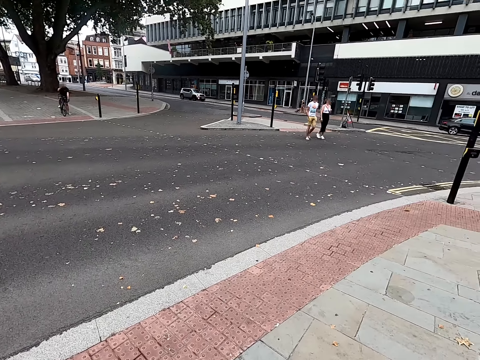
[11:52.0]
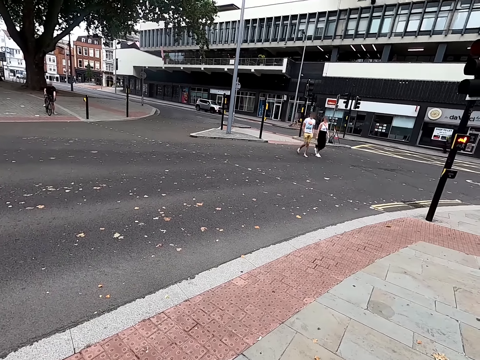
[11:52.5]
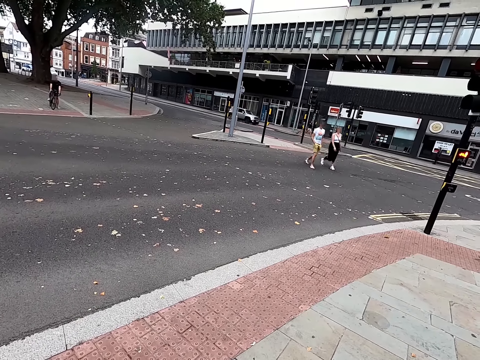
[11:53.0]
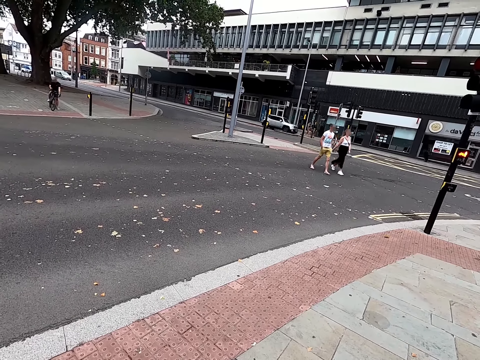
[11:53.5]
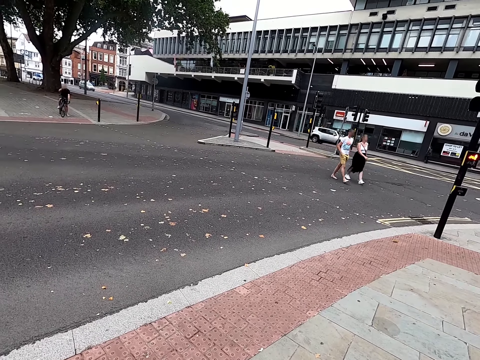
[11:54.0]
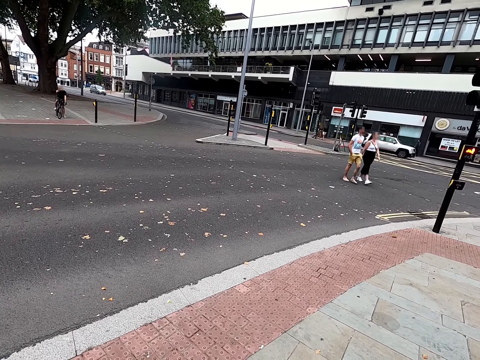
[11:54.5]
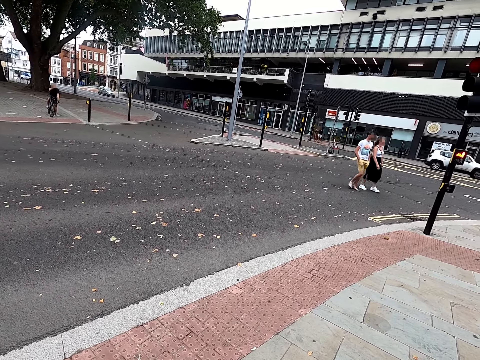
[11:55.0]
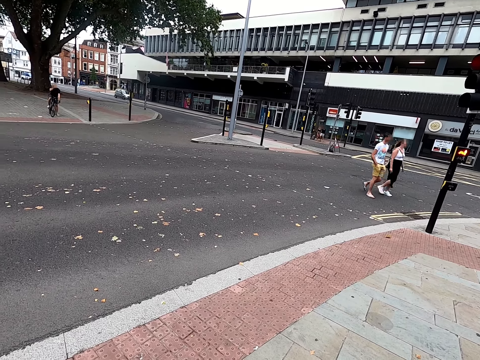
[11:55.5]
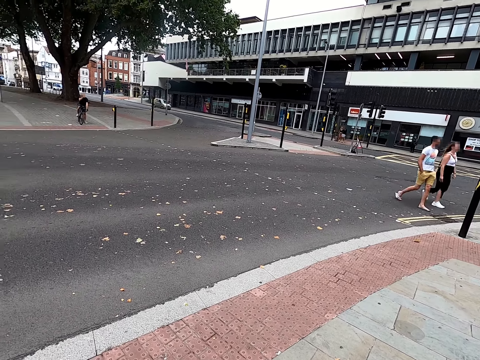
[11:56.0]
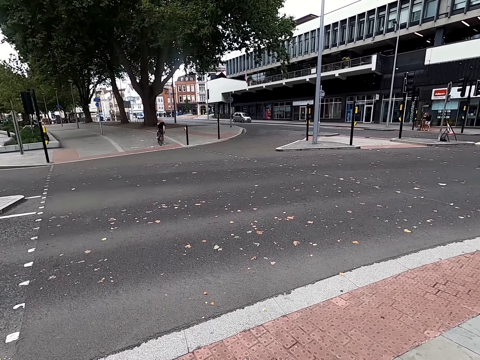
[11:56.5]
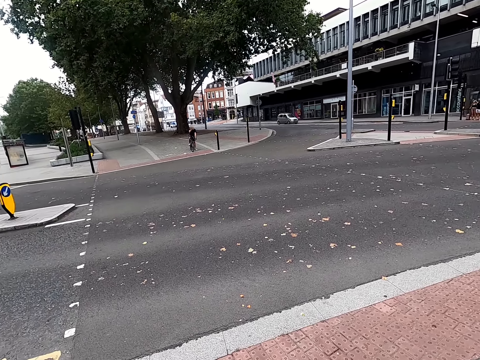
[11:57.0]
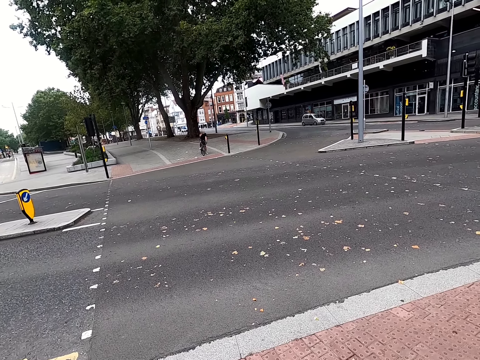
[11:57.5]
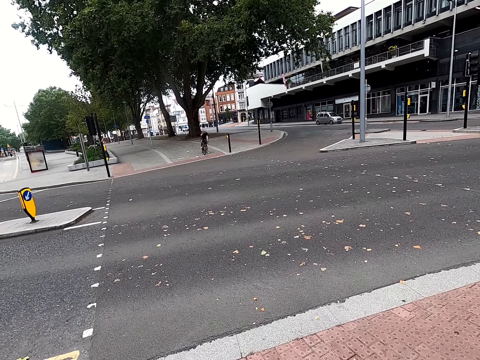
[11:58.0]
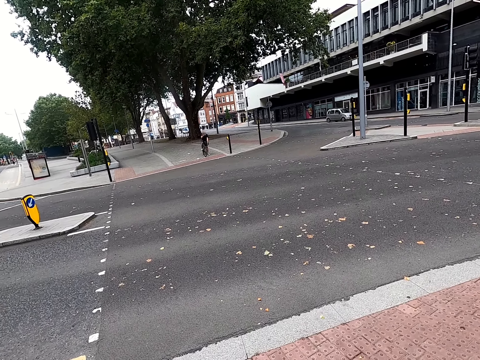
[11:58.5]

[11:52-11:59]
The camera wearer looks around. They look at the roads.

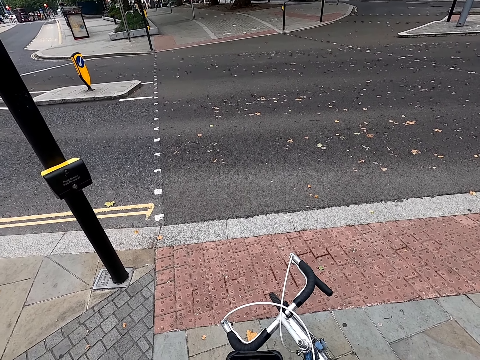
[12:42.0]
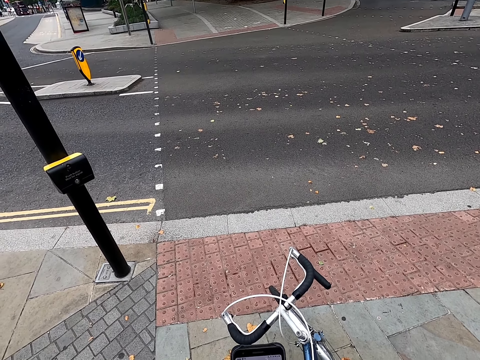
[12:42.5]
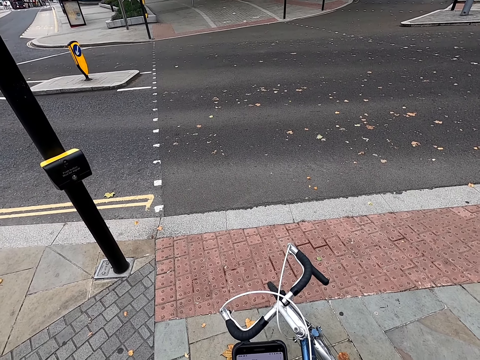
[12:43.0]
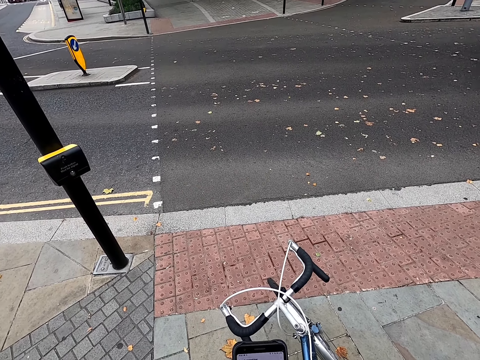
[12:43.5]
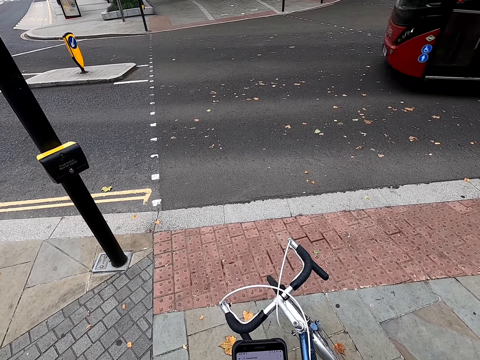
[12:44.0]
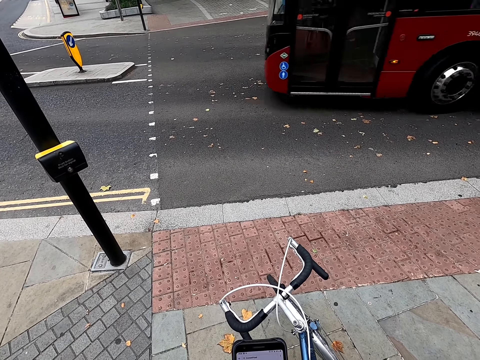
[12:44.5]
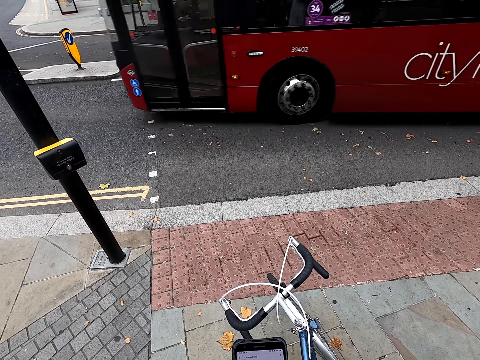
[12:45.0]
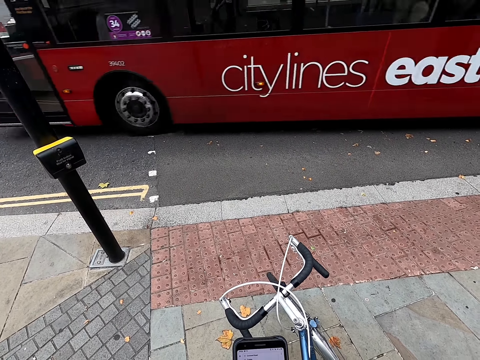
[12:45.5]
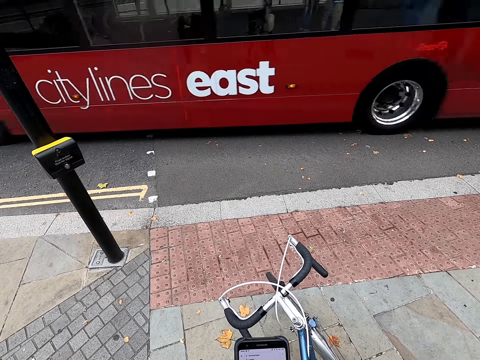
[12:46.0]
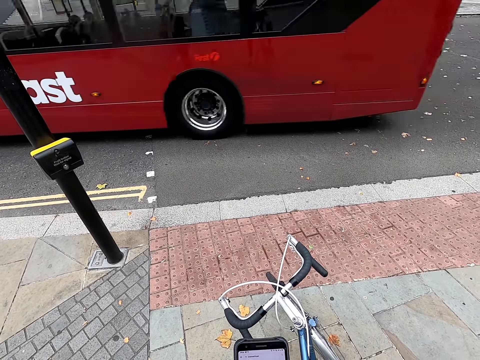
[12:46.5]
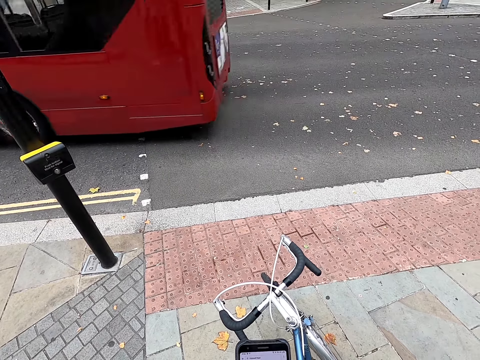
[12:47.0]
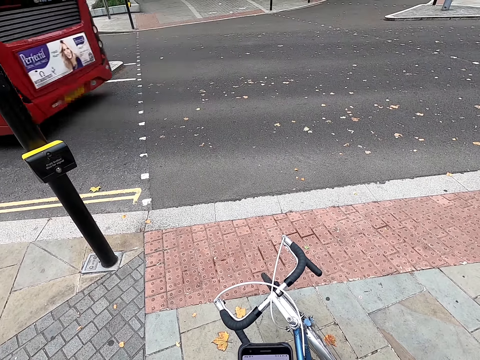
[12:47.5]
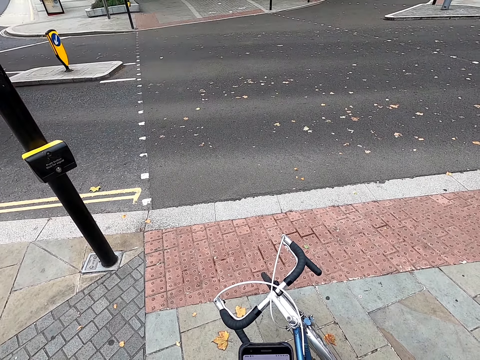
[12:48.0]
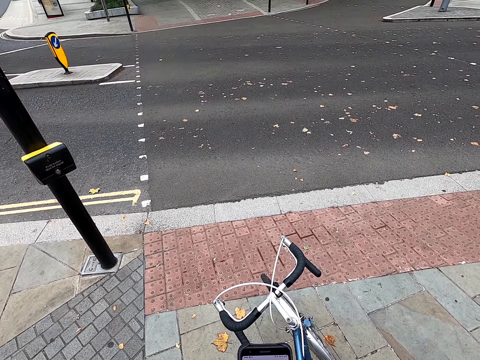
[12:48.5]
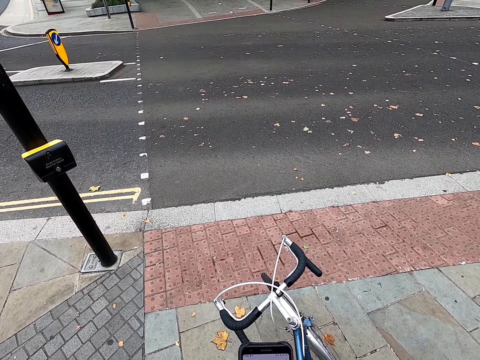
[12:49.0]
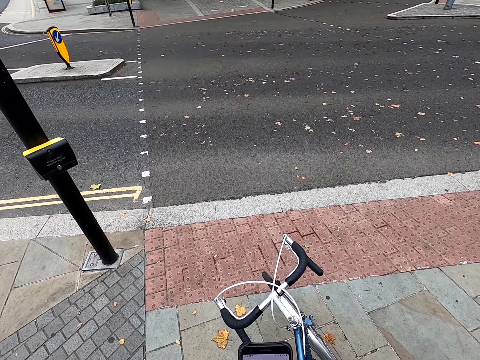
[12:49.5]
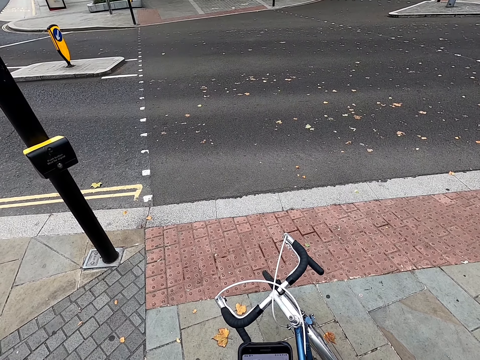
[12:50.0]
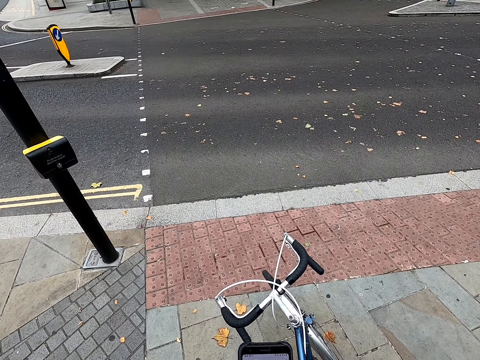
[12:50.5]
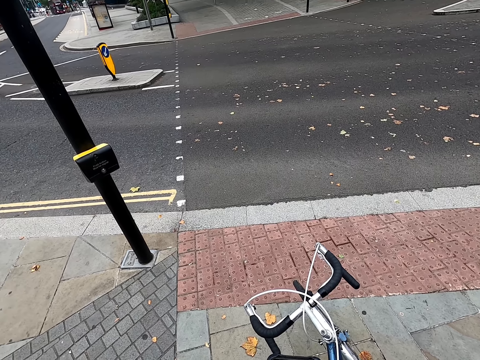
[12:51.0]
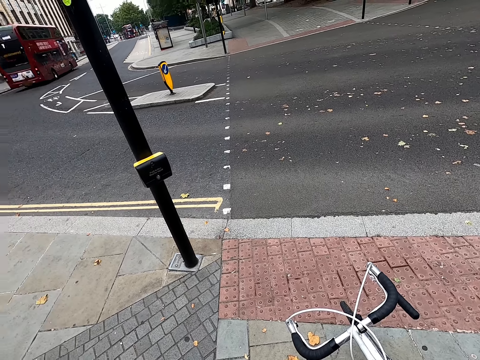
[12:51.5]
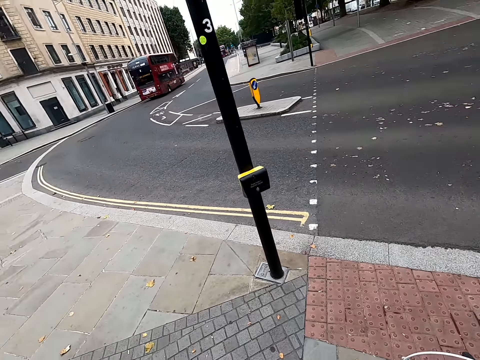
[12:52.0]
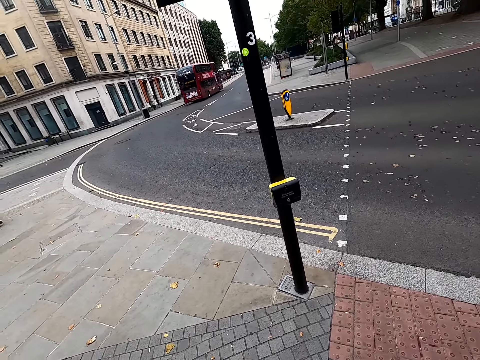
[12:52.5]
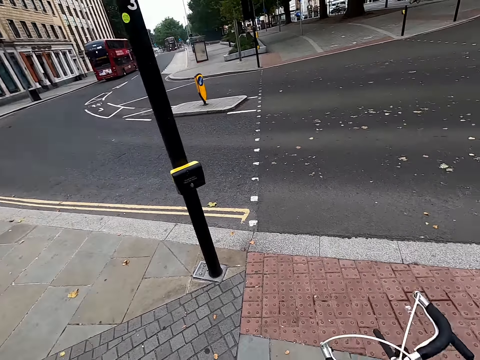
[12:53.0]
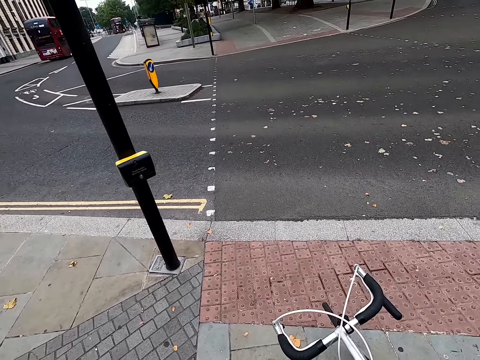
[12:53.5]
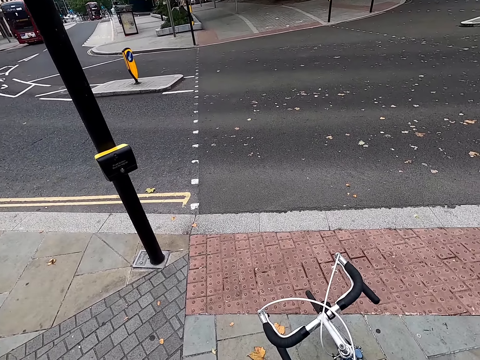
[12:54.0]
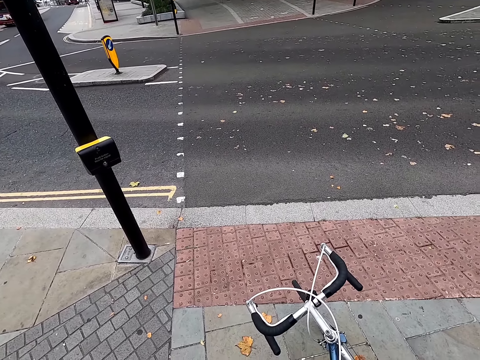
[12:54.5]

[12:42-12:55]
The camera wearer looks at the phone. They look left.

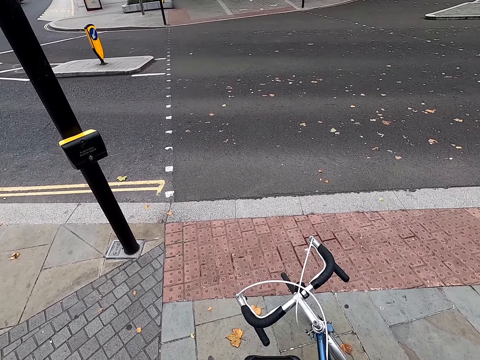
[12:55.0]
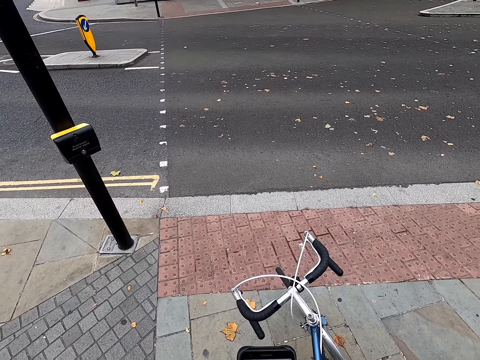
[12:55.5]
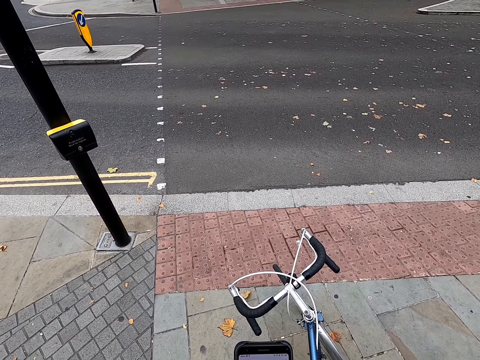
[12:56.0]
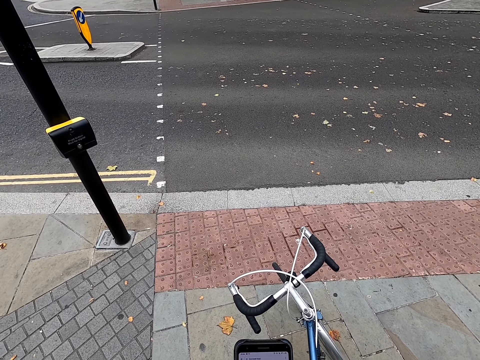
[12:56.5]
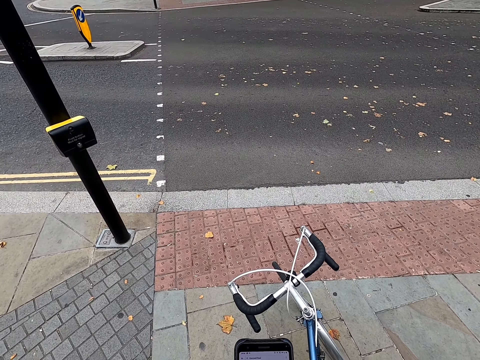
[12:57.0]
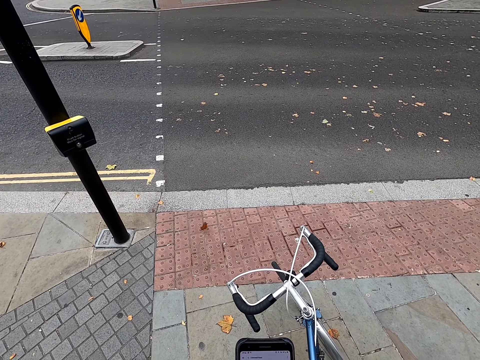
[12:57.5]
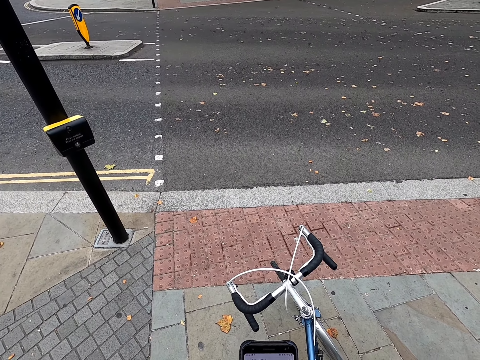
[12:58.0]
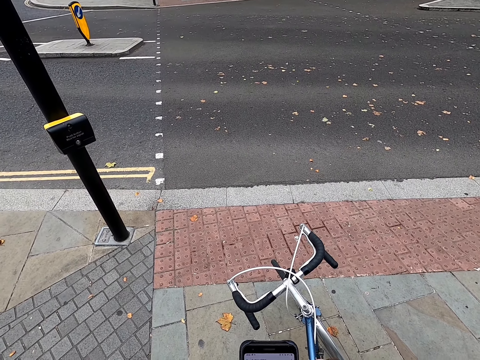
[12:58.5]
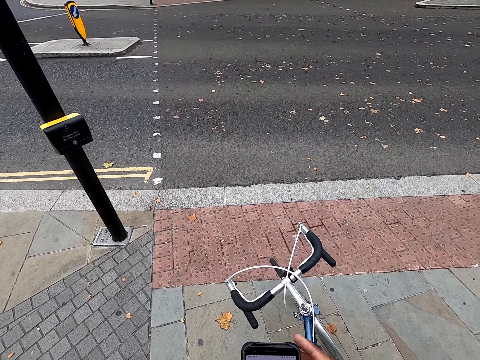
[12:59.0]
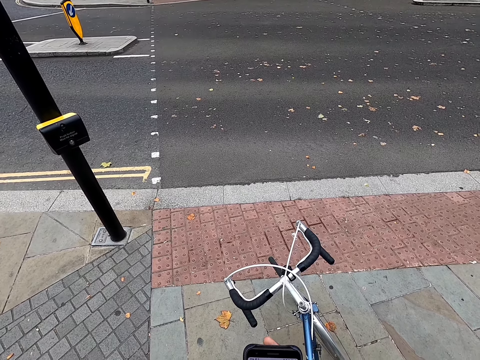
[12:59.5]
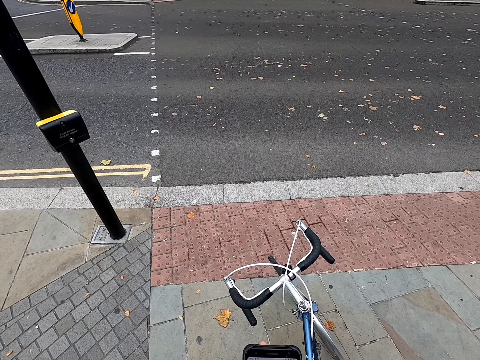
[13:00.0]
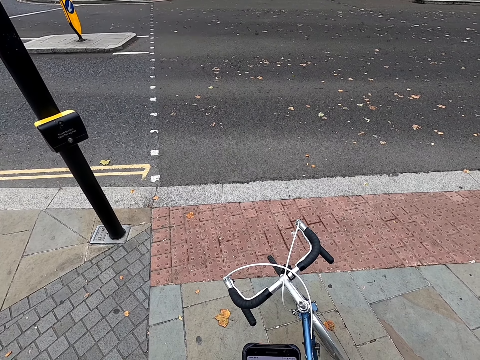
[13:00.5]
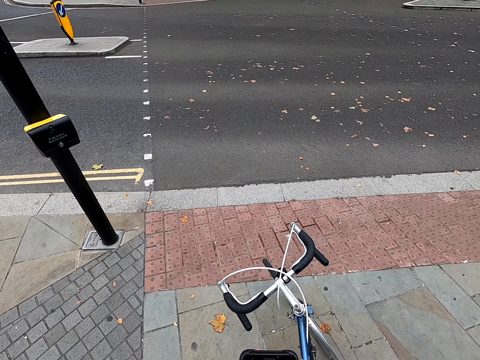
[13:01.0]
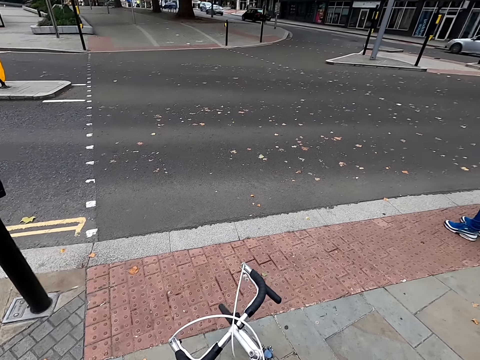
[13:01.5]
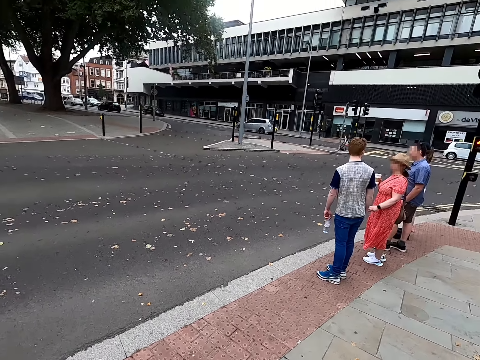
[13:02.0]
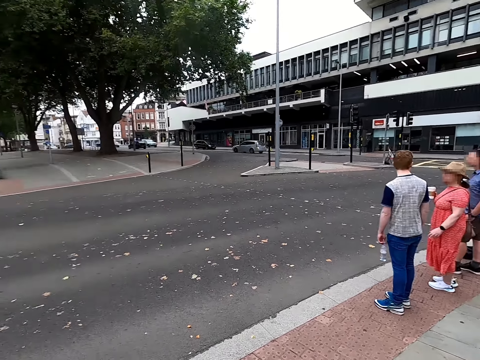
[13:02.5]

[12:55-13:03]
The camera wearer looks at the phone.
